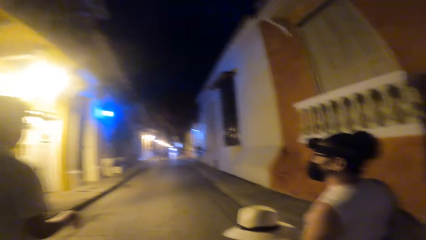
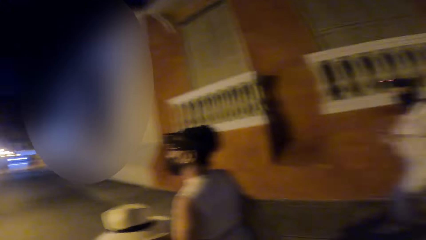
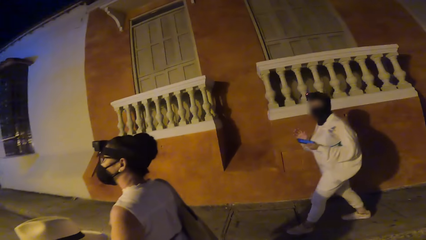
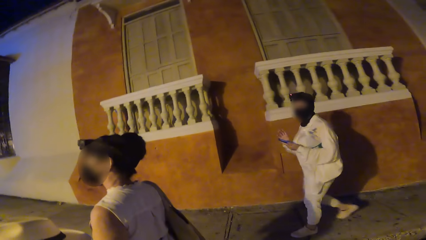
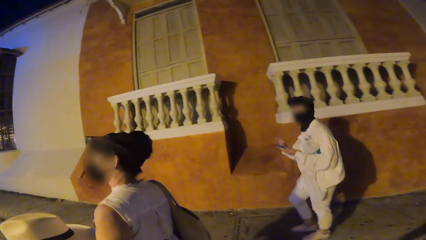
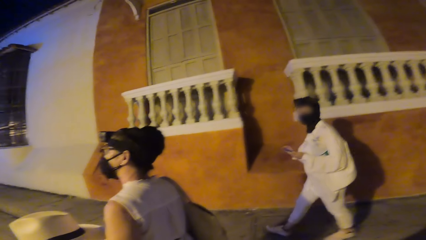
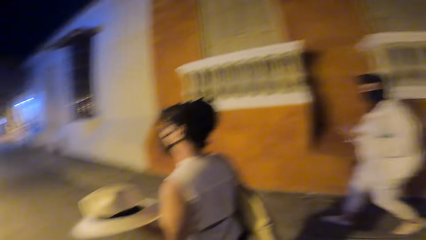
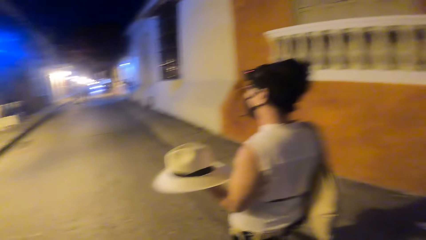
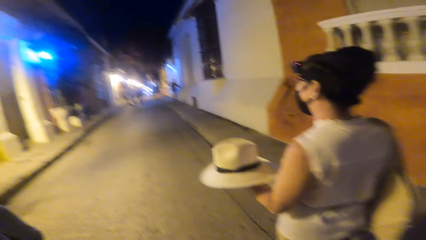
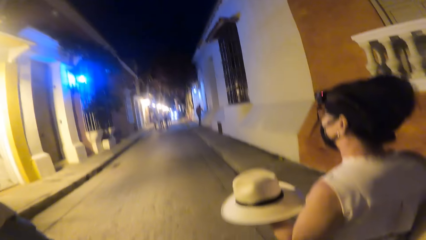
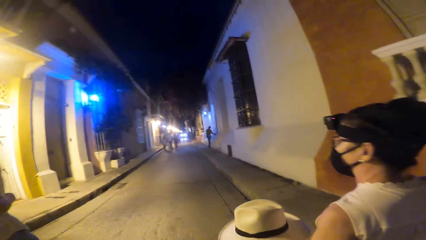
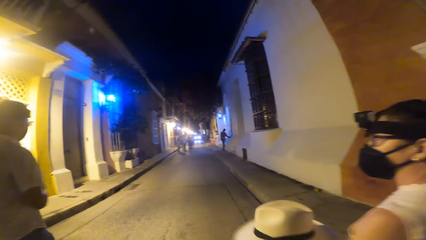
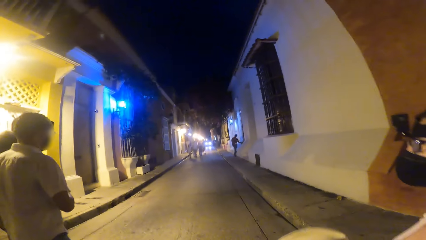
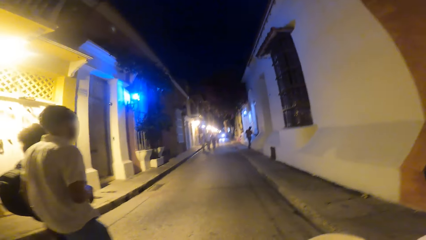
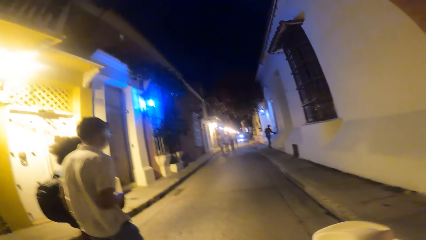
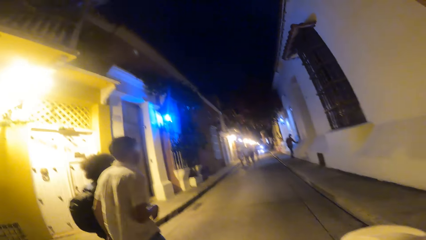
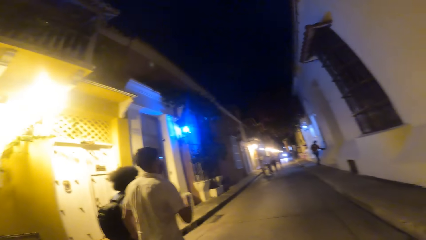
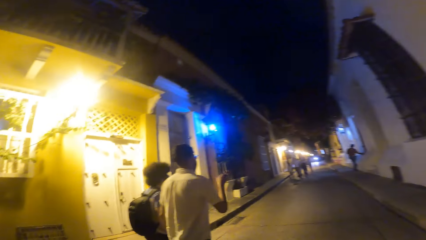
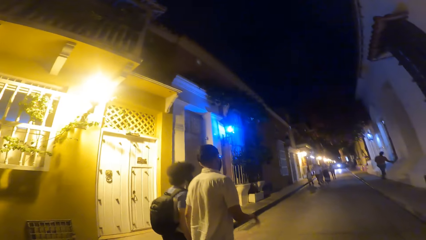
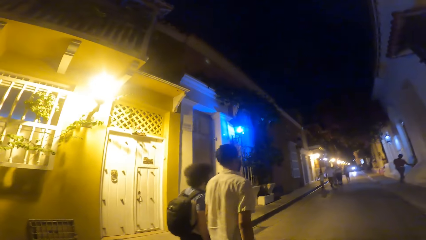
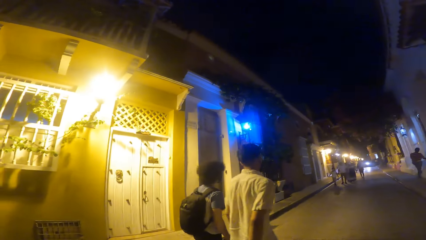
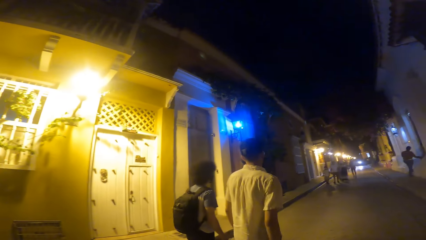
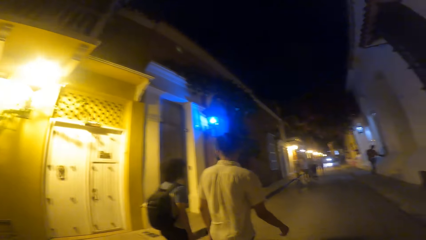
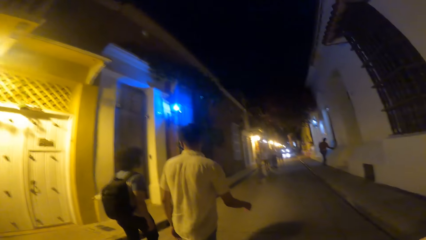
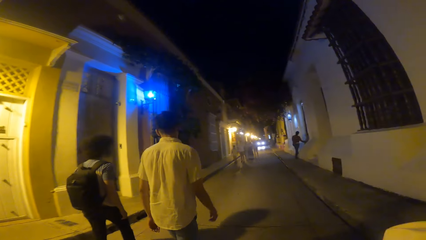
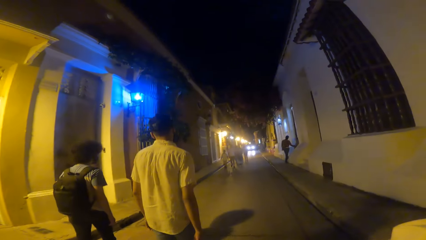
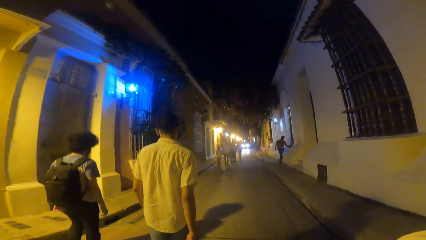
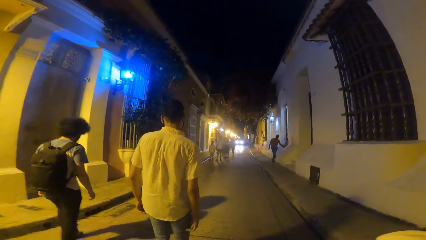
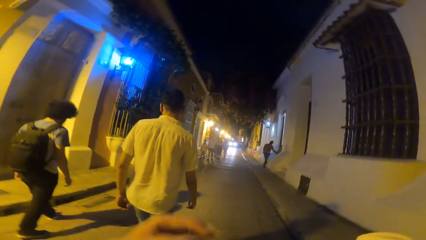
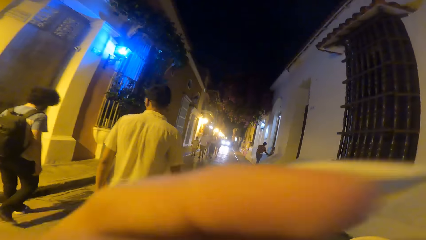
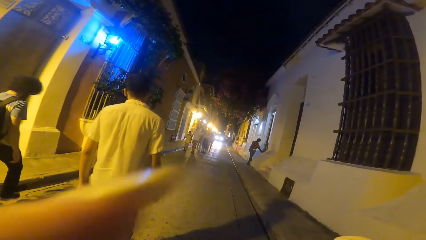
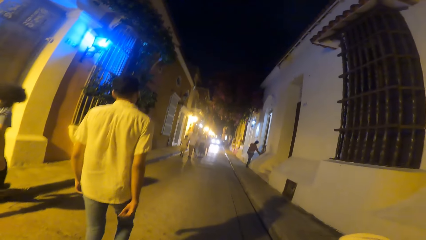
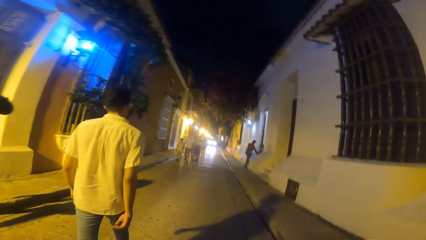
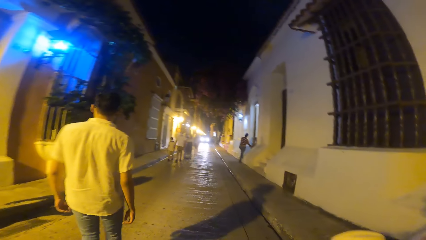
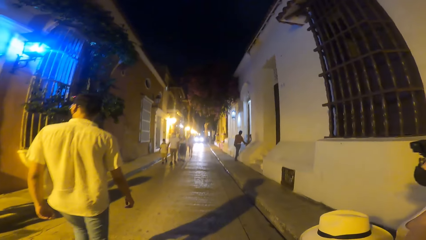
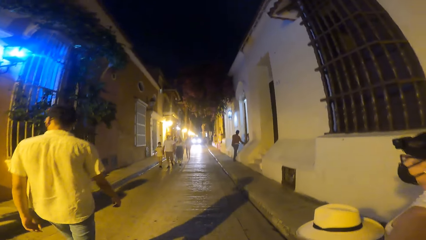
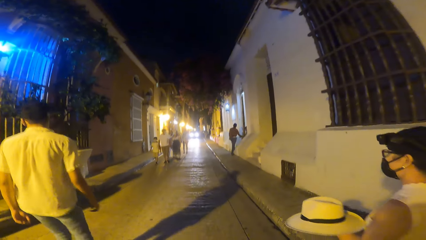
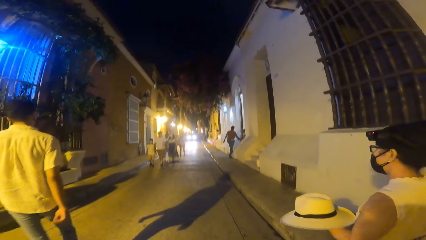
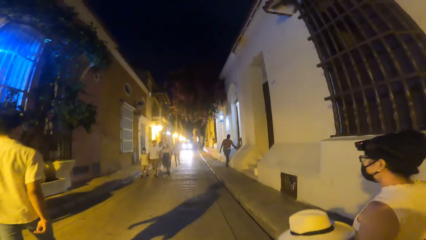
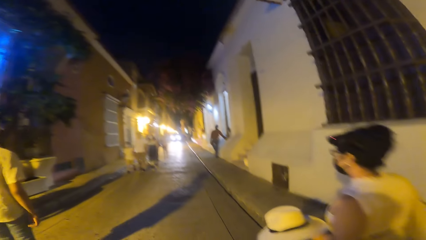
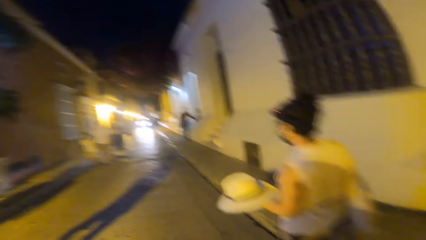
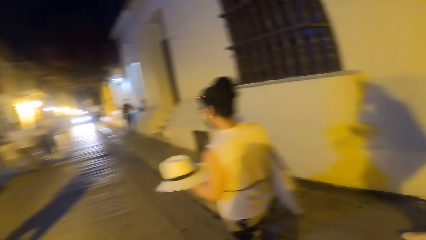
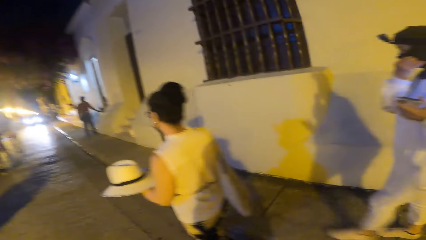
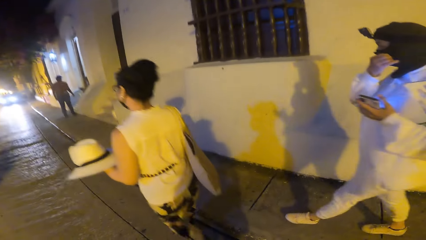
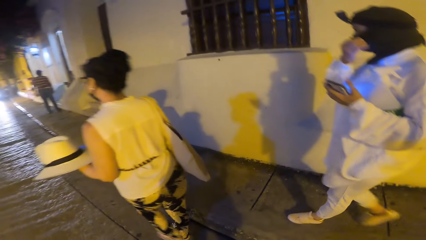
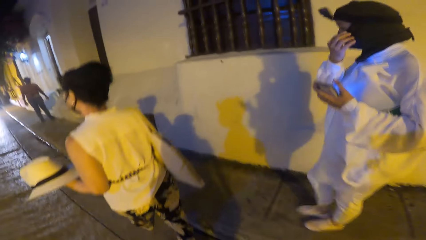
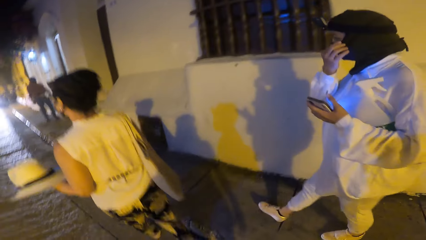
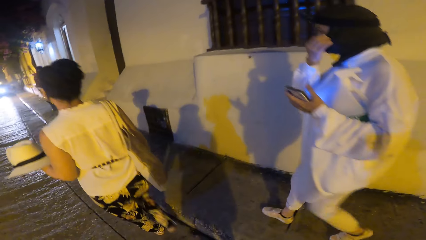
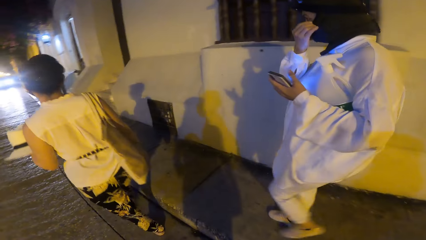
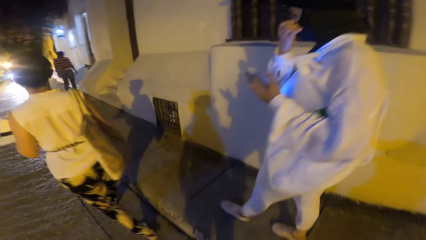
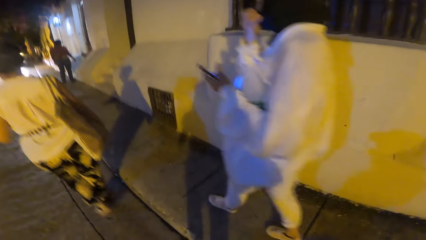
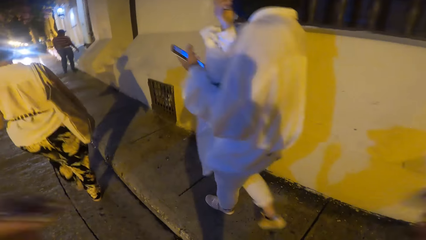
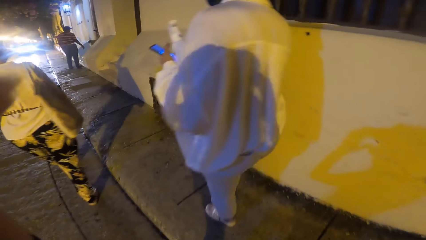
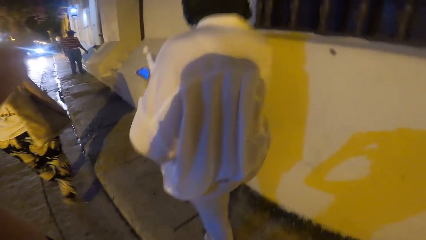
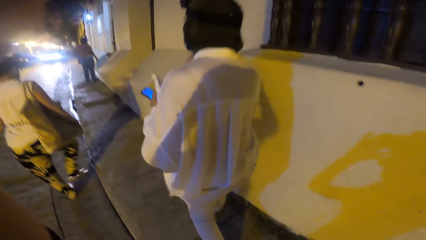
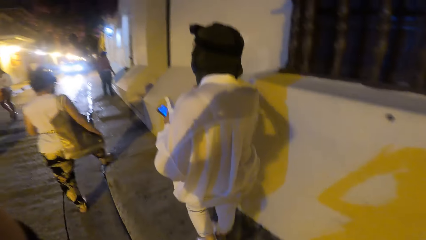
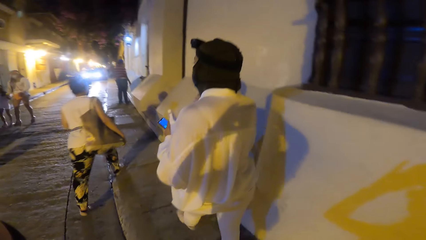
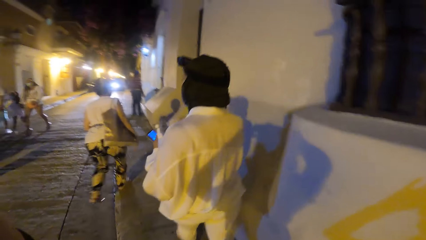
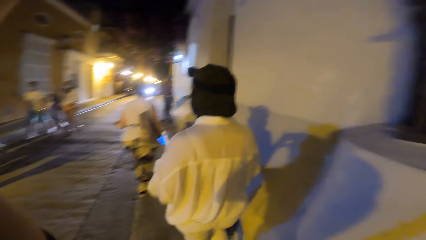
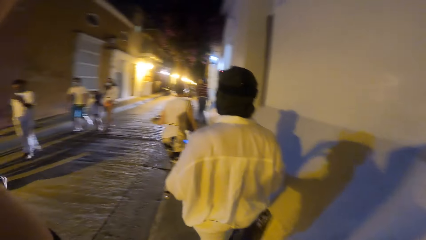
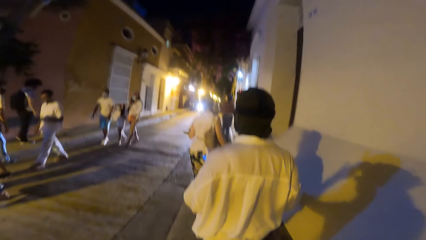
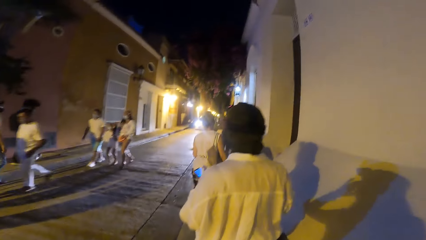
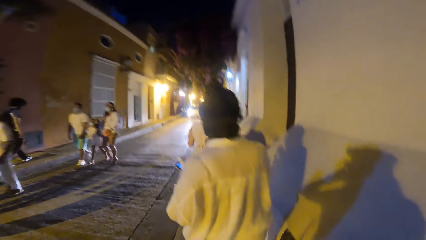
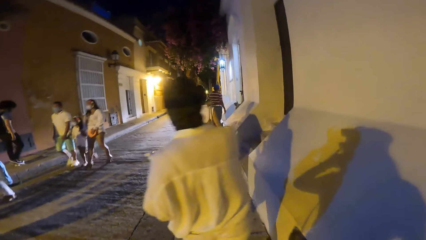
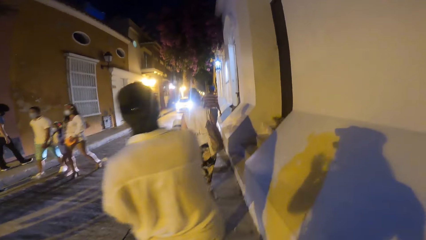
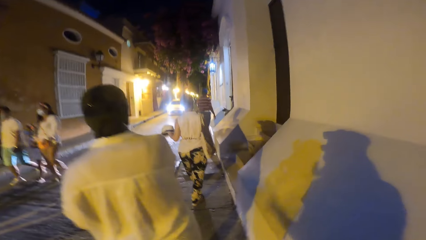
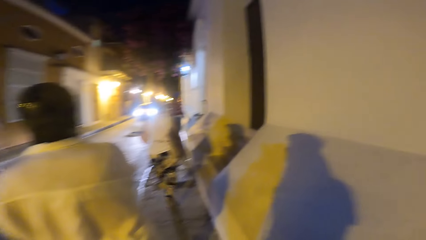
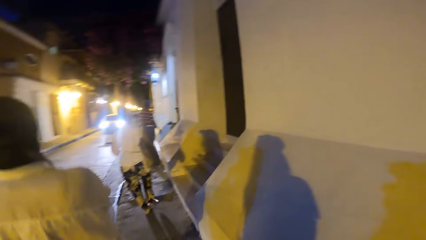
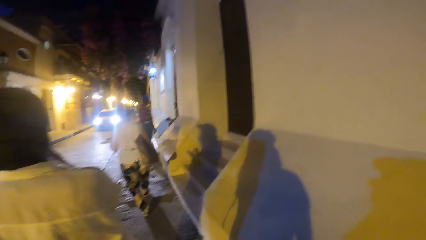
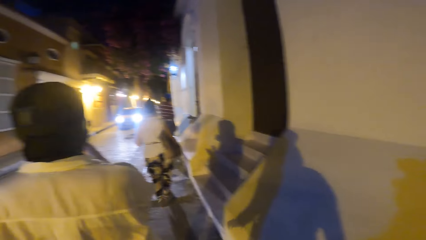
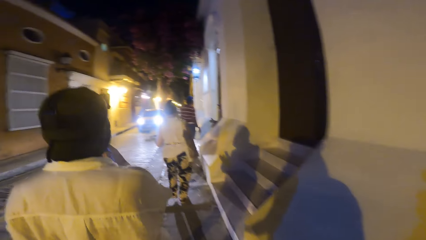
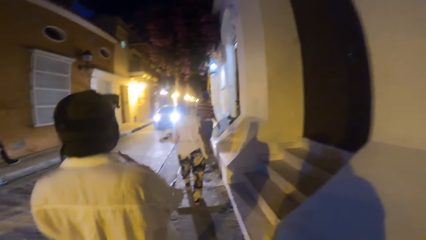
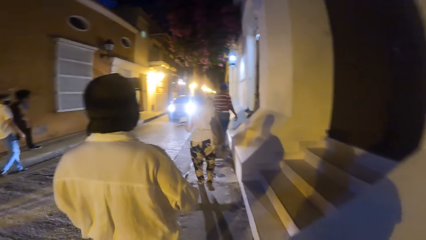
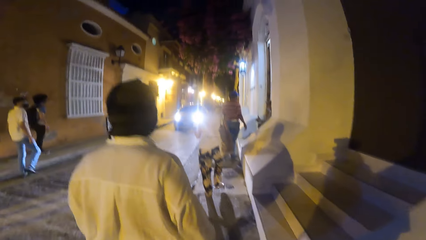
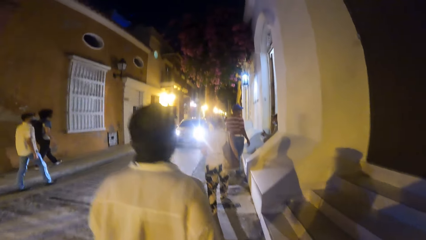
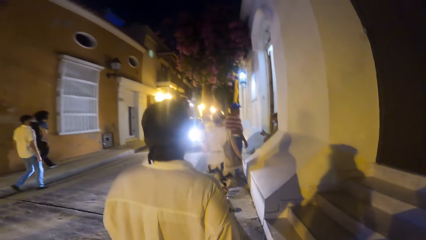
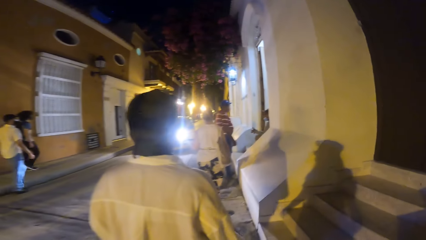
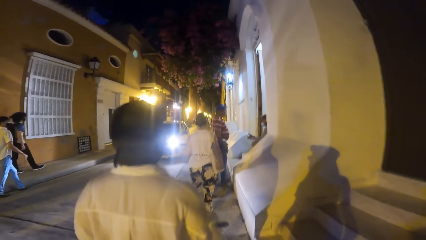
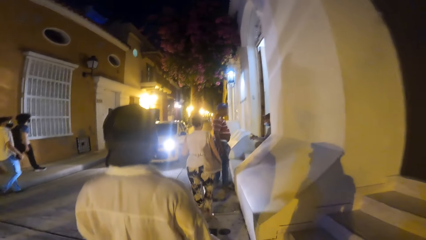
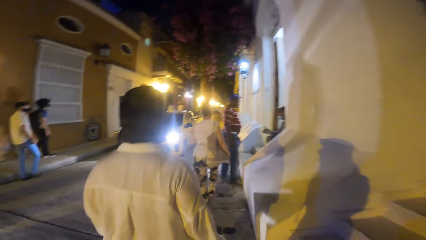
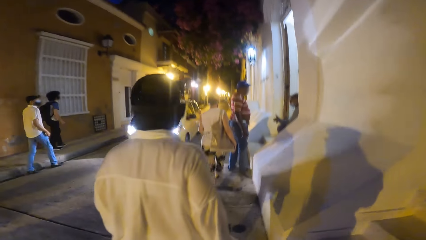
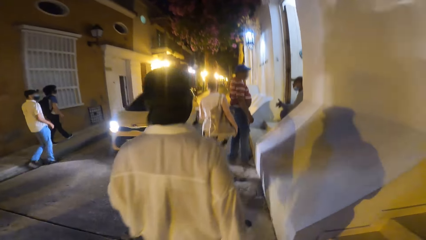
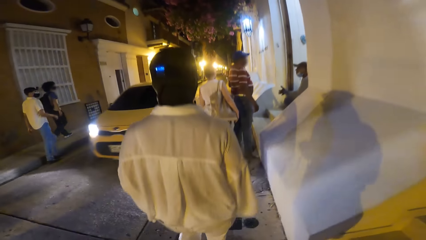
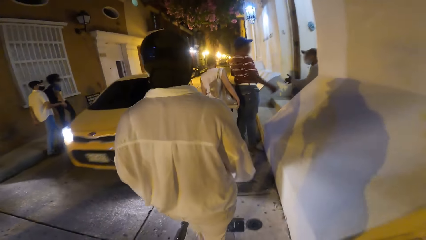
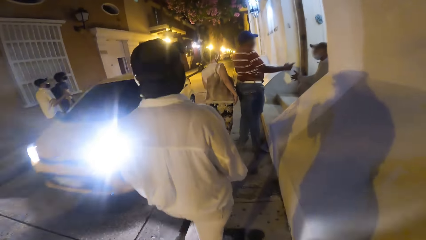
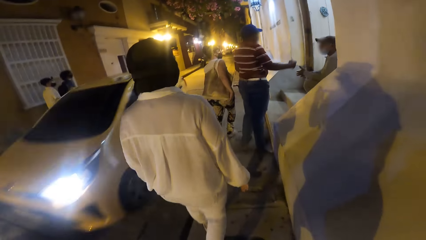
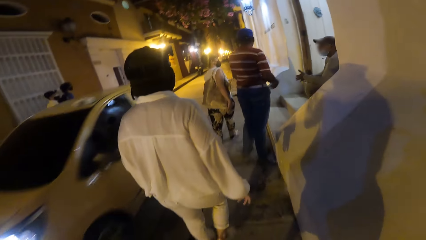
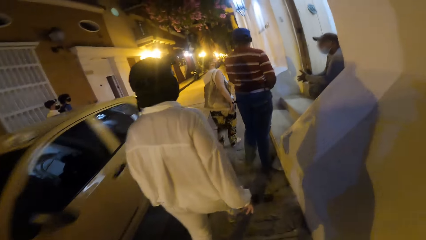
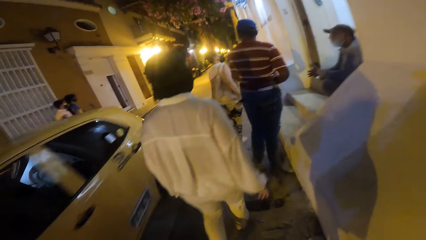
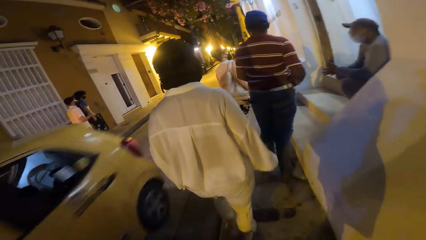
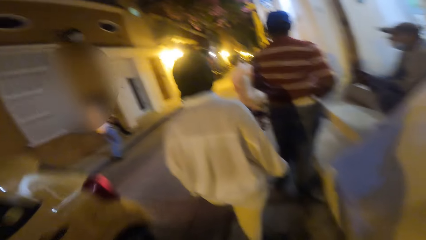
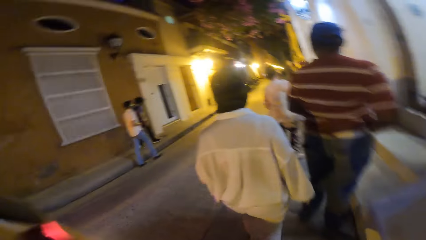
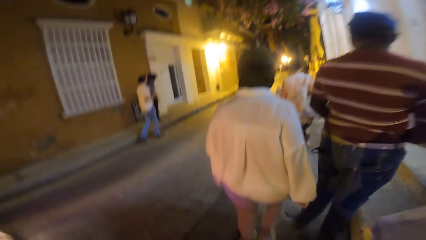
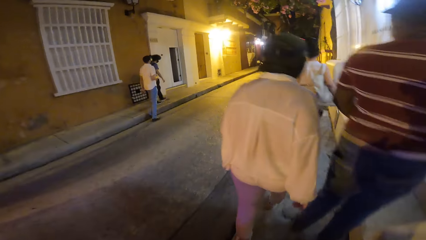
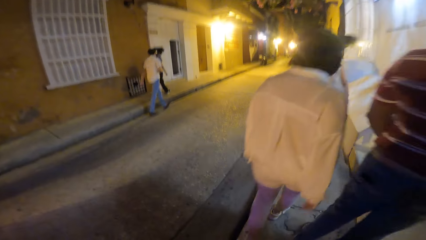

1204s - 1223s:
The camera wearer stares at a lady. She follows another lady. A woman touches her hijab with her right hand. The camera wearer stares at the first lady. She touches her head with her left hand. She follows the first lady. A white car drives past the camera wearer.
